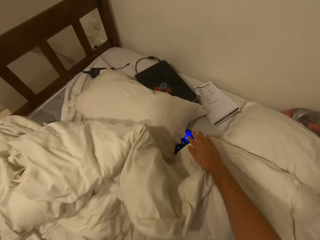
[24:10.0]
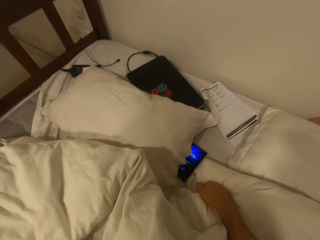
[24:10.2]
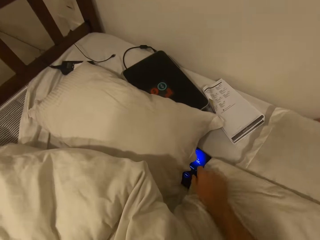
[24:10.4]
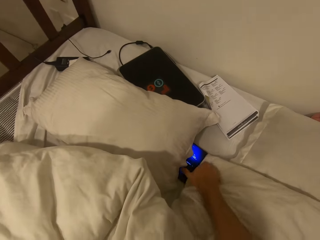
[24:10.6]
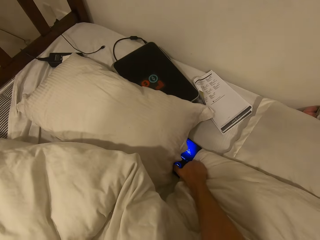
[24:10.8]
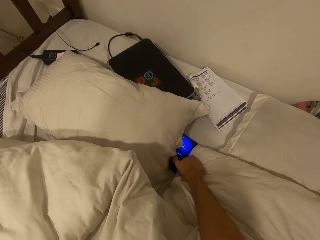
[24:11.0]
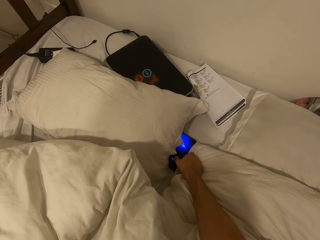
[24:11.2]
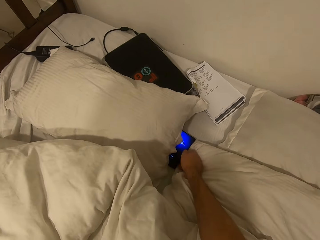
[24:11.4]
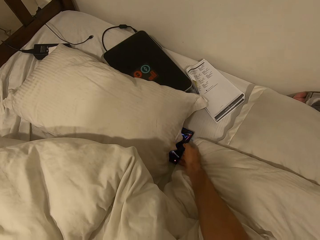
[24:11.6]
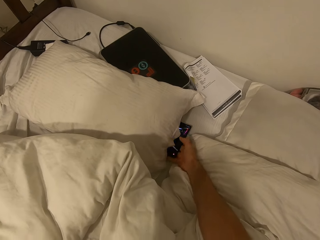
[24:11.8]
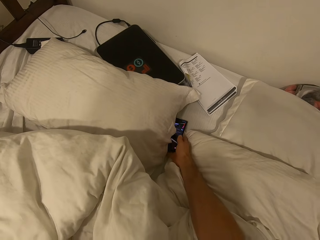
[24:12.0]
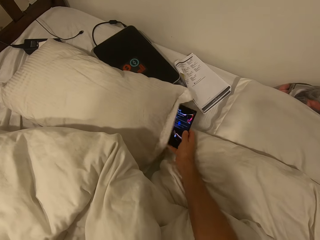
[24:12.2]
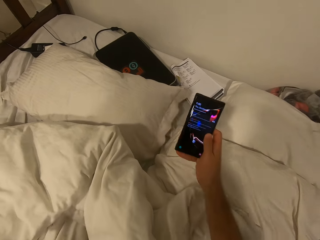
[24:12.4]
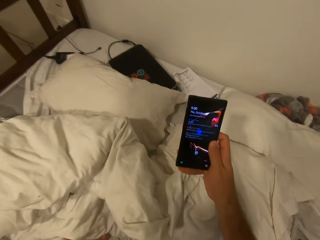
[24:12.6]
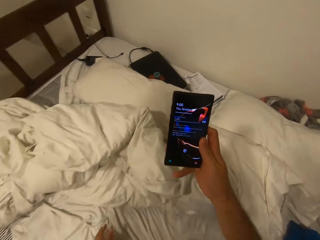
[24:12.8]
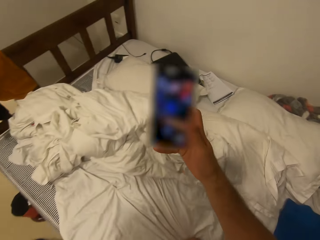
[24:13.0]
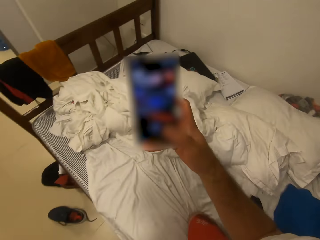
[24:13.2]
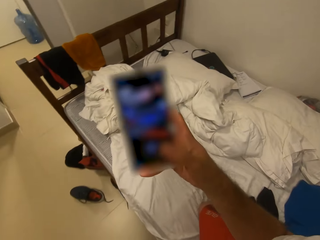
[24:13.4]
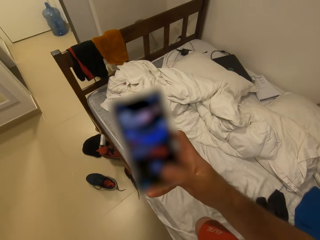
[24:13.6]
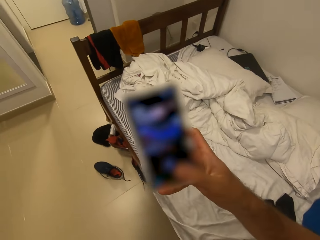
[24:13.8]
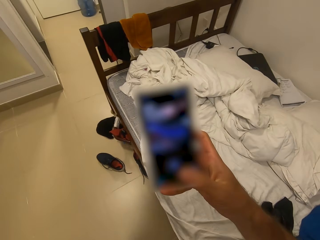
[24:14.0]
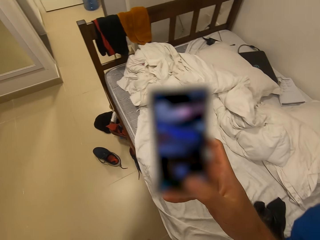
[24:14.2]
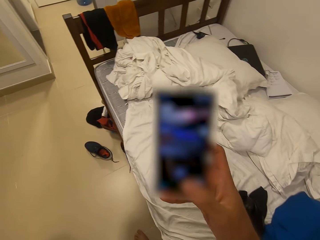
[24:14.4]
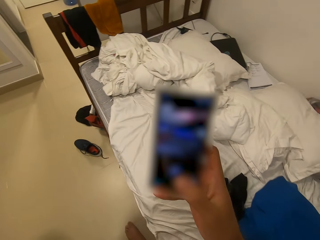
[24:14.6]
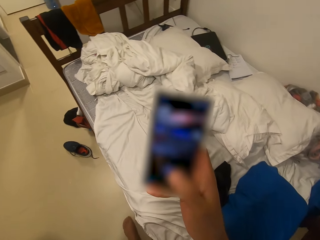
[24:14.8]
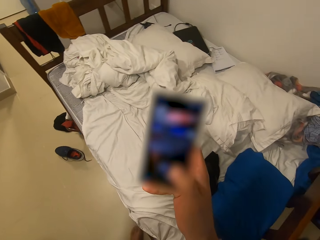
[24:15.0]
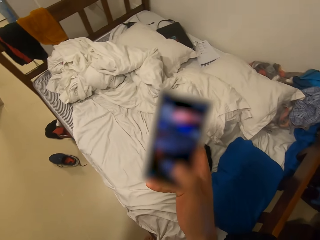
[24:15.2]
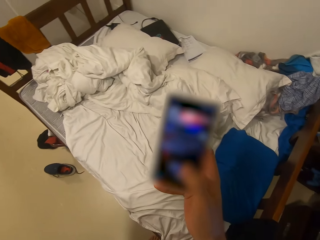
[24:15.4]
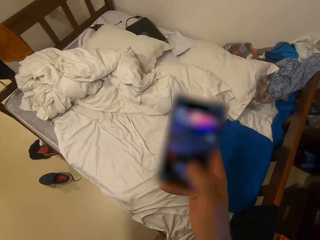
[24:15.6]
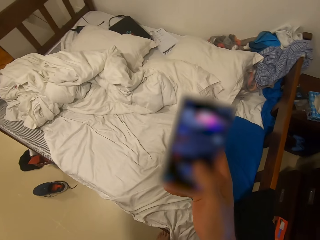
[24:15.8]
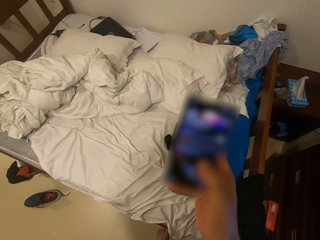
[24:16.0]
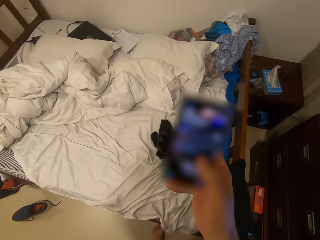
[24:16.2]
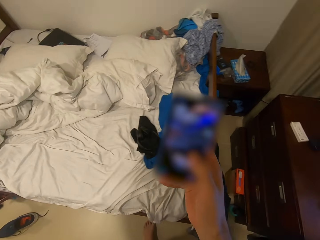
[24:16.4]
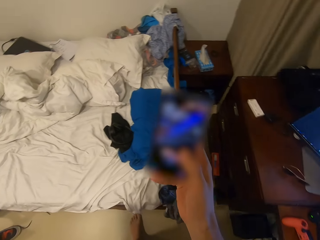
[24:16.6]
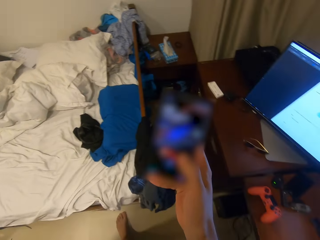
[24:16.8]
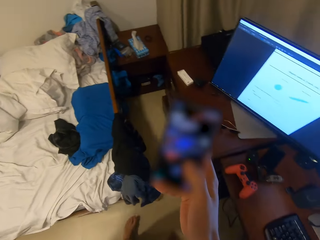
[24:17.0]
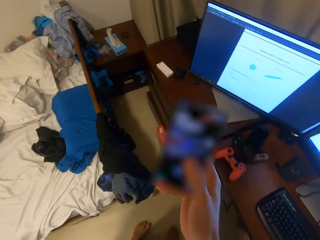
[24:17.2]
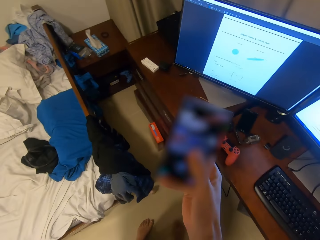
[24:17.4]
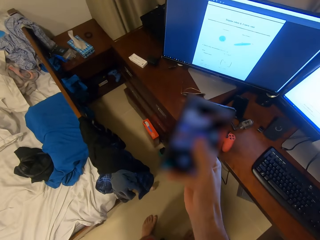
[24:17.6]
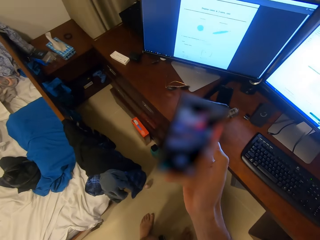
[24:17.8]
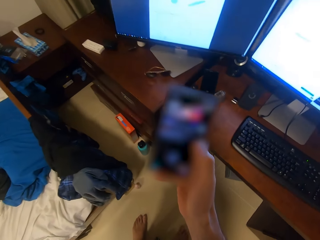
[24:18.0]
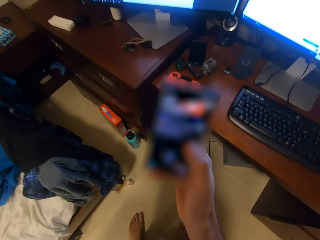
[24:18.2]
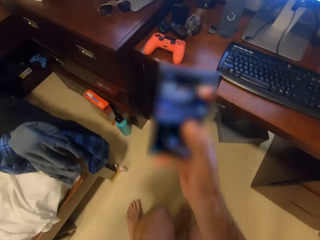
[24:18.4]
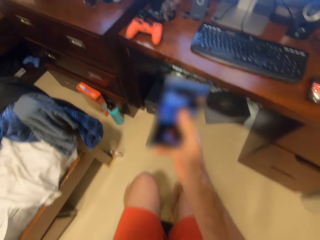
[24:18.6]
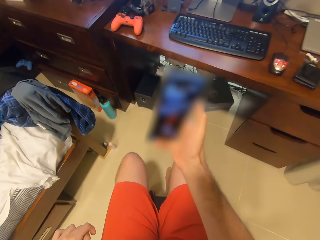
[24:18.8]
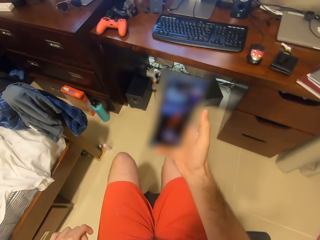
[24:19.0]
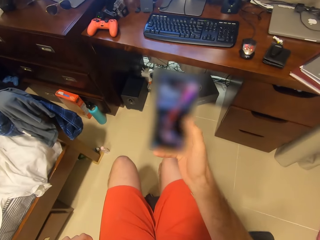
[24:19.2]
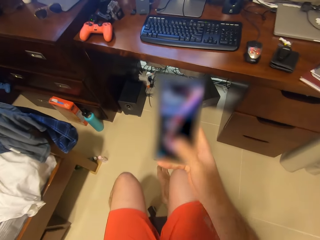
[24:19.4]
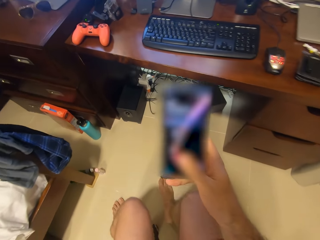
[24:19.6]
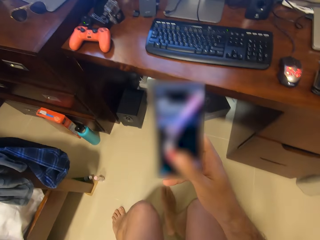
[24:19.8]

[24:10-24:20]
The camera wearer takes the phone. They use the phone. They turn around. They sit down on the chair.

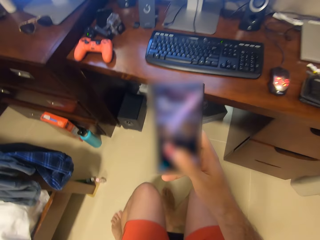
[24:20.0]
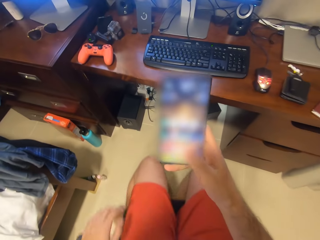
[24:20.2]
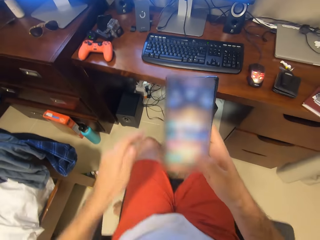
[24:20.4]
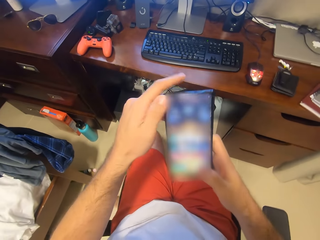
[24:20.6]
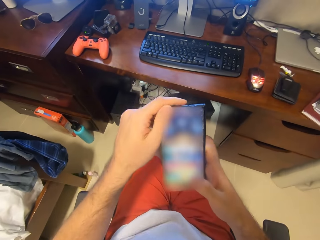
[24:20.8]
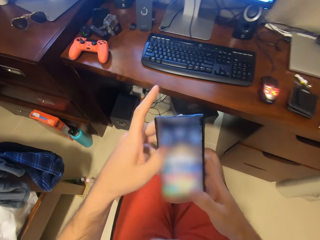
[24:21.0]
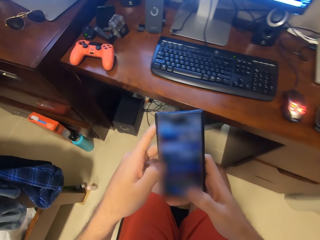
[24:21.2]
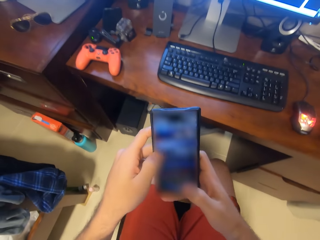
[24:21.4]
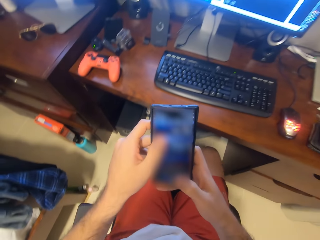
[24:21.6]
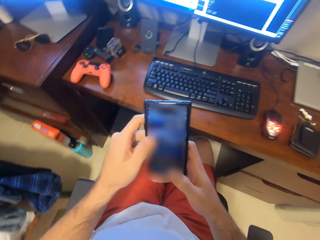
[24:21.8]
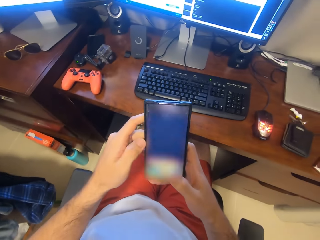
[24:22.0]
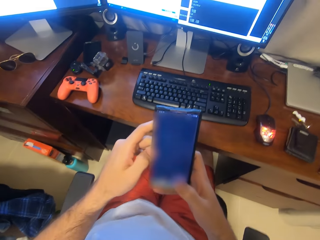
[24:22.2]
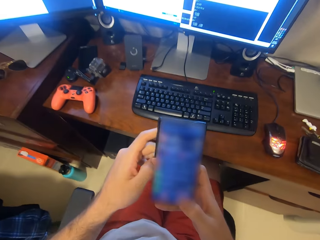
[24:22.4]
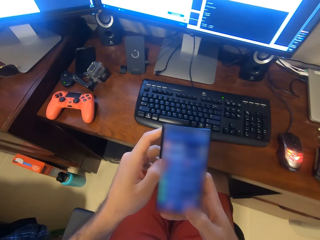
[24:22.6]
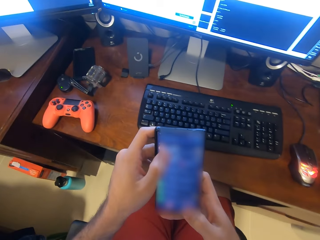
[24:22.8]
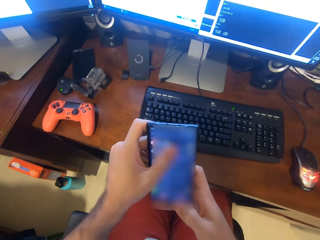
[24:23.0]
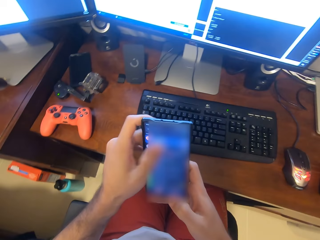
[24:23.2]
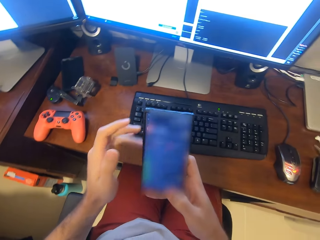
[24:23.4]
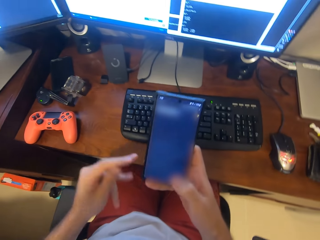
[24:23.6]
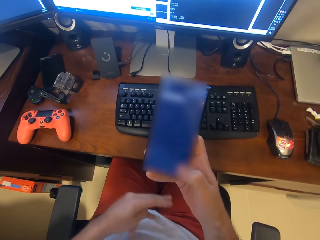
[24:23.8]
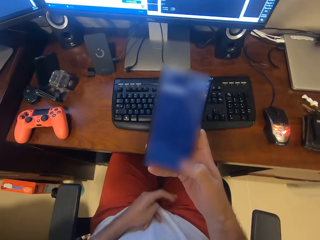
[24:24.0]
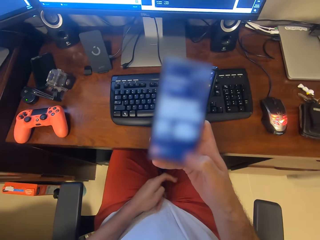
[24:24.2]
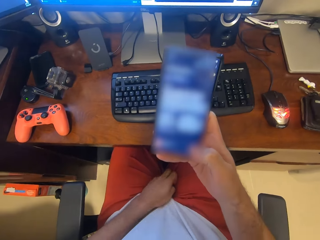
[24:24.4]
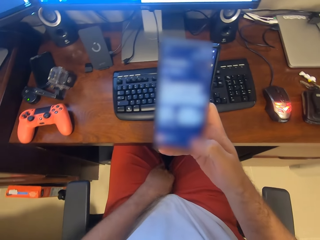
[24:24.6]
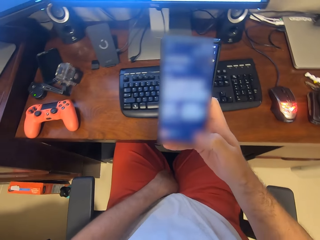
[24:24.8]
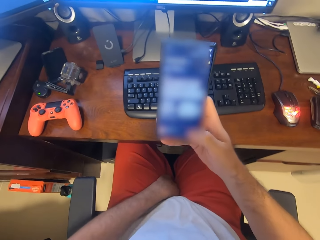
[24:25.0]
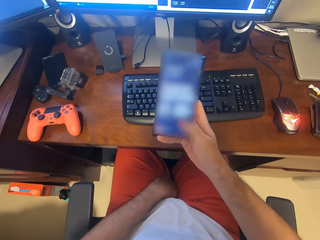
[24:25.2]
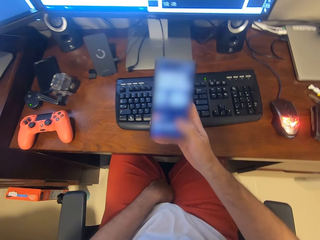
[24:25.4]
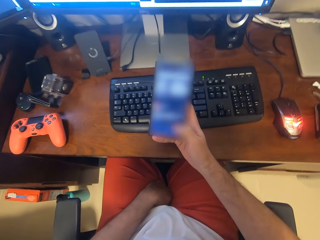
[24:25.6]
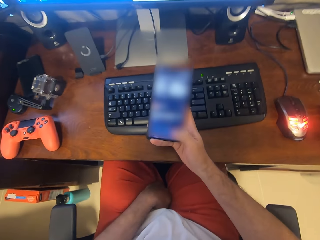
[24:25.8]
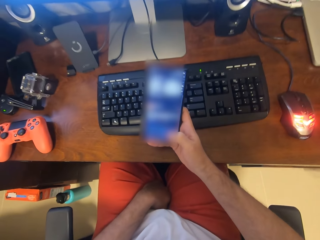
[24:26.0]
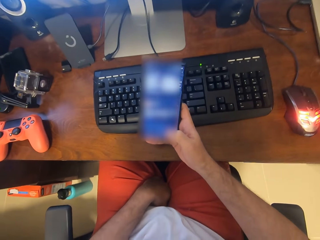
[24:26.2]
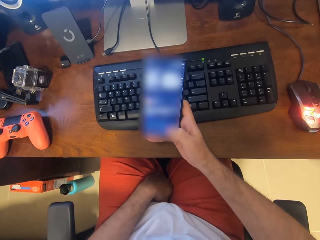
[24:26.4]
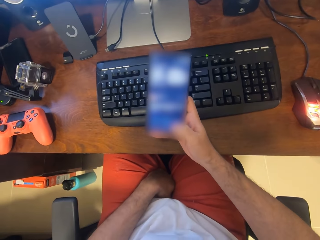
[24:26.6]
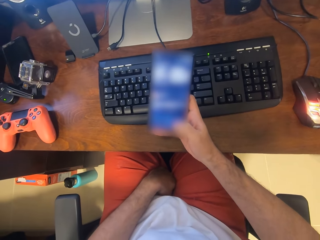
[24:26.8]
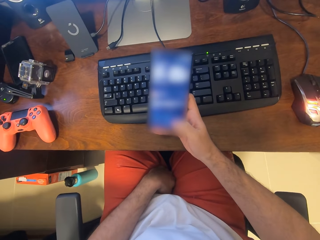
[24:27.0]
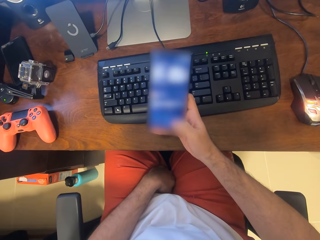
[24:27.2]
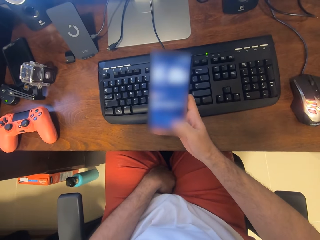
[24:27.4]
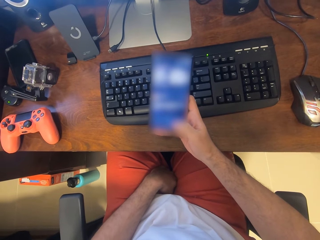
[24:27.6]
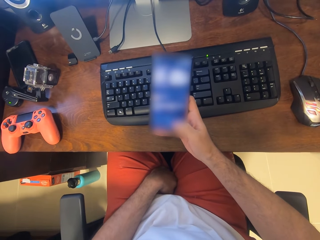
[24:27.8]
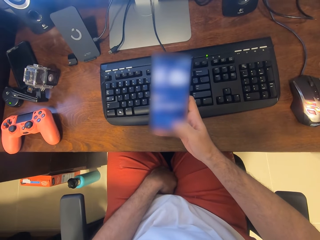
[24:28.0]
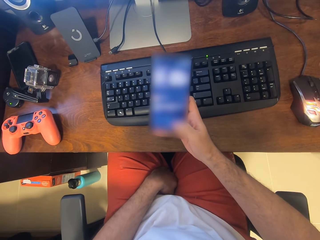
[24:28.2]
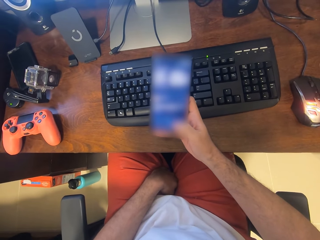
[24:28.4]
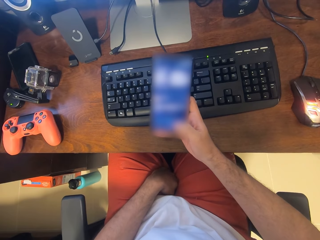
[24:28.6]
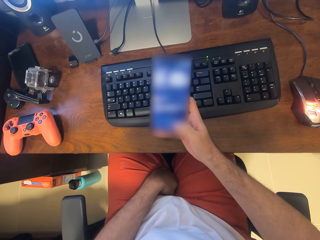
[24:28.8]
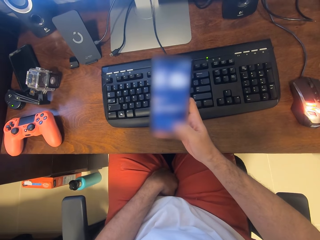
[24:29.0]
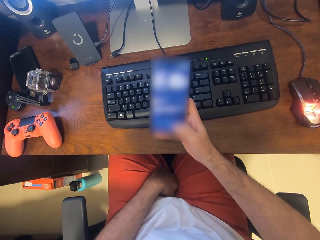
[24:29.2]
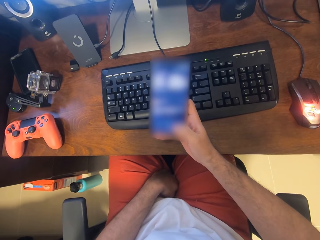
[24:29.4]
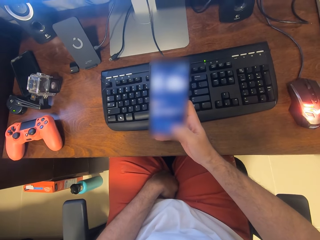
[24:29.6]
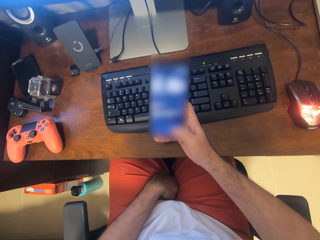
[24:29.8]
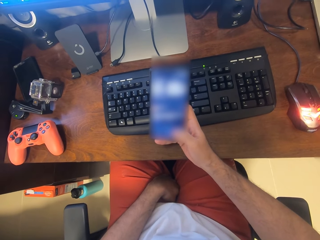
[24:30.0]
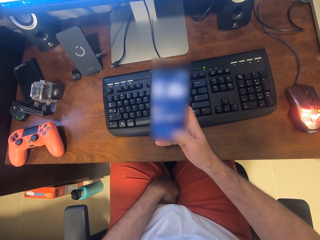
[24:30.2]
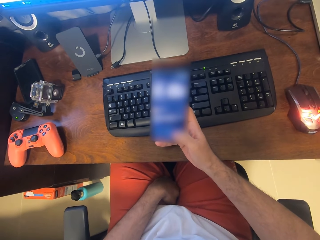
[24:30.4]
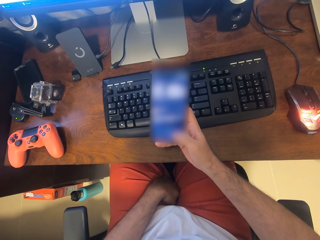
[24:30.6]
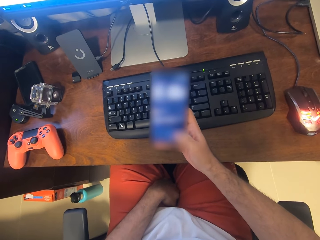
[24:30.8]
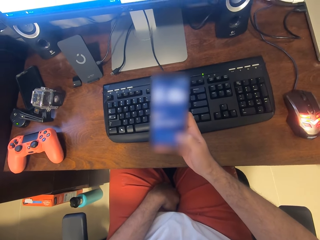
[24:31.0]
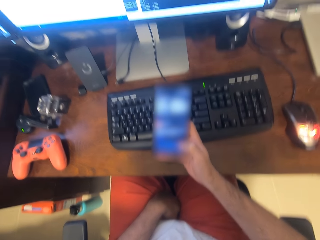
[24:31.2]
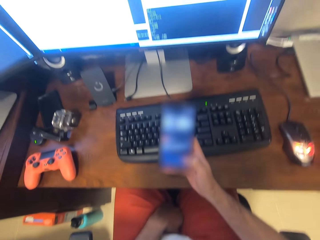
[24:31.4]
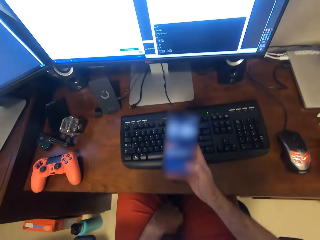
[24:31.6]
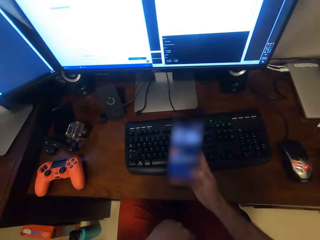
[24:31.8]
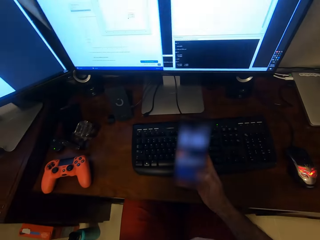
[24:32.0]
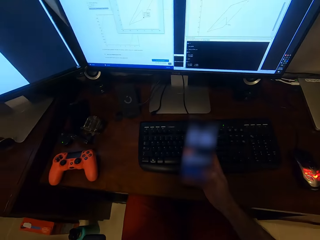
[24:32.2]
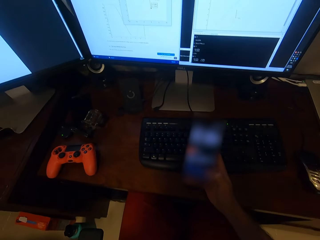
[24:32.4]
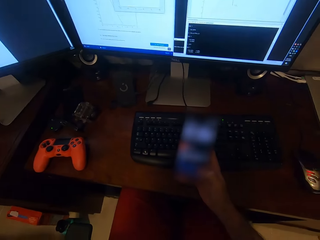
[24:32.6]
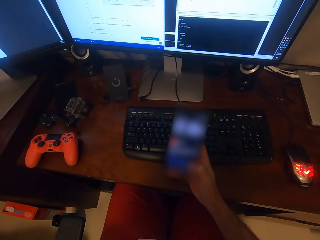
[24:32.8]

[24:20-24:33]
The camera wearer holds the phone with both hands. They push themselves forward on the chair. They remove the left hand from the phone. They scroll on the phone with the right hand. They look on the phone. They use the phone.
